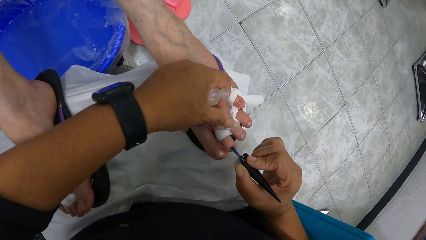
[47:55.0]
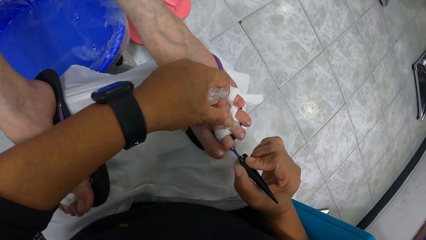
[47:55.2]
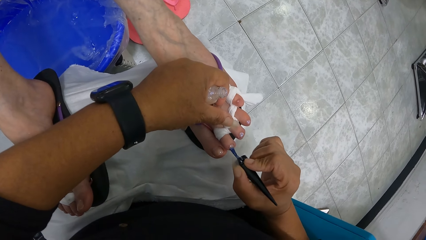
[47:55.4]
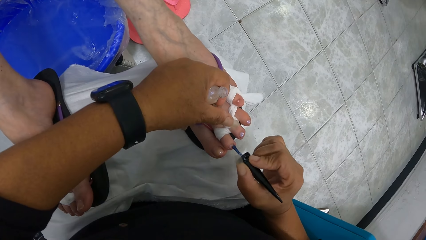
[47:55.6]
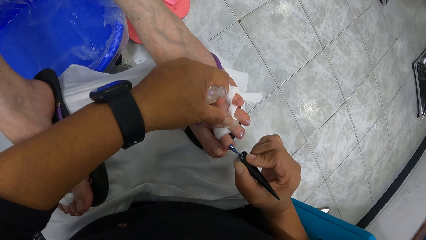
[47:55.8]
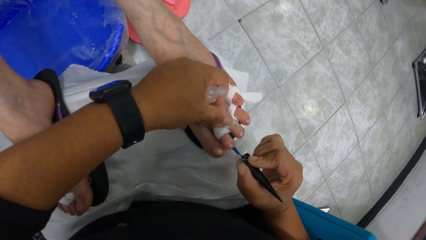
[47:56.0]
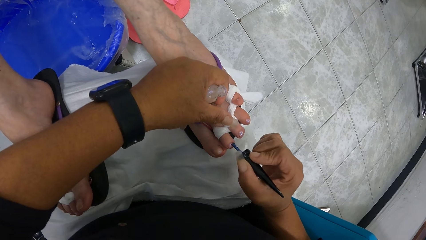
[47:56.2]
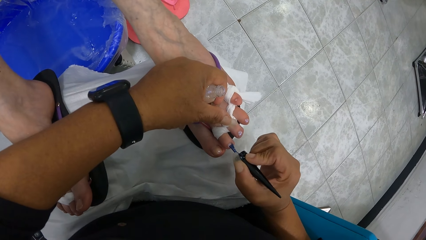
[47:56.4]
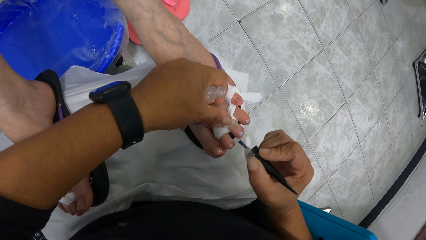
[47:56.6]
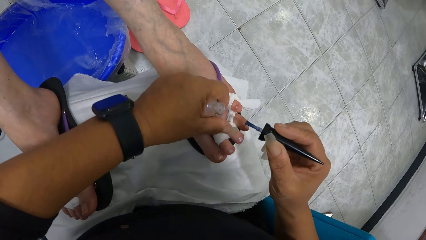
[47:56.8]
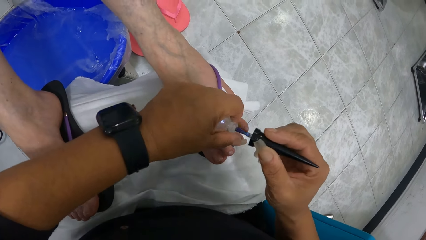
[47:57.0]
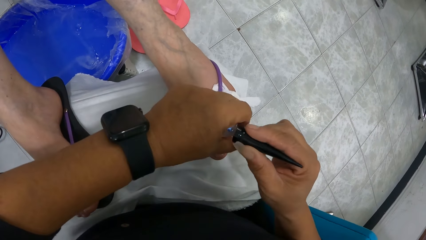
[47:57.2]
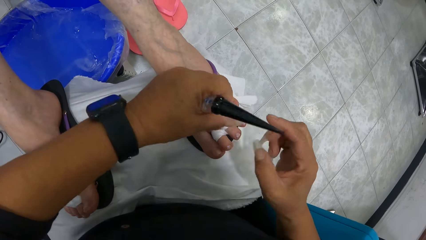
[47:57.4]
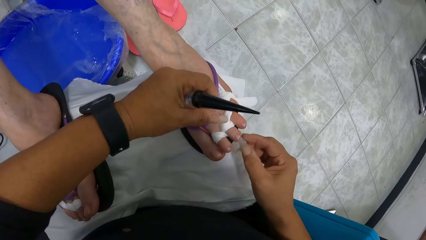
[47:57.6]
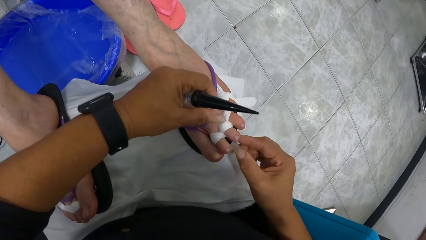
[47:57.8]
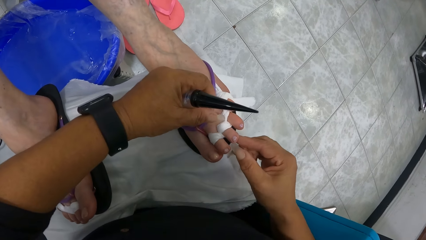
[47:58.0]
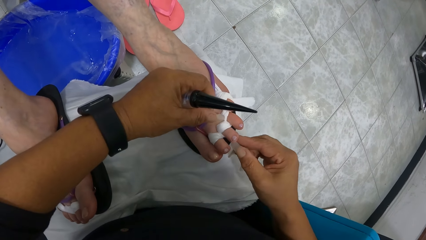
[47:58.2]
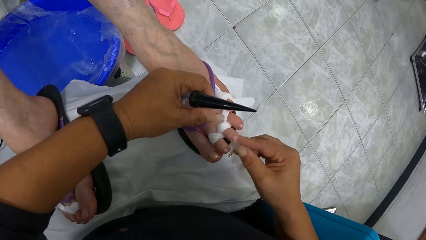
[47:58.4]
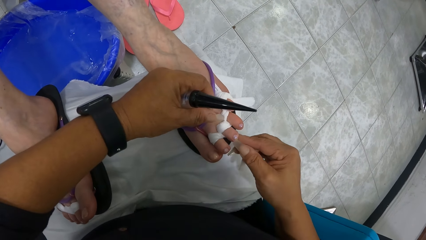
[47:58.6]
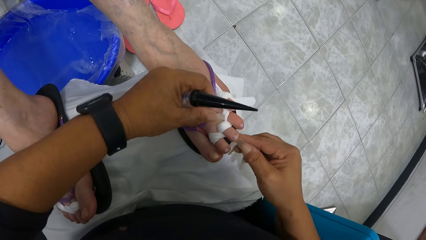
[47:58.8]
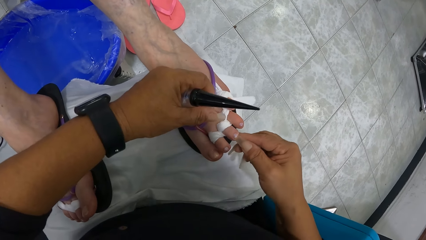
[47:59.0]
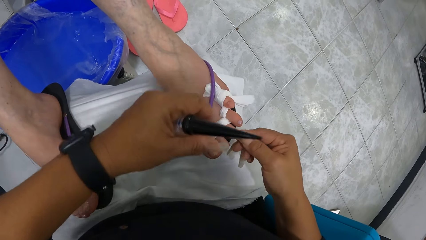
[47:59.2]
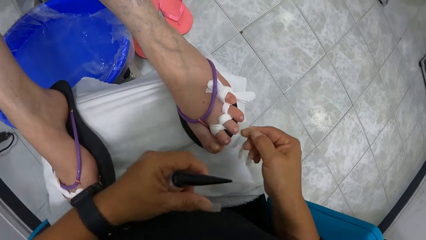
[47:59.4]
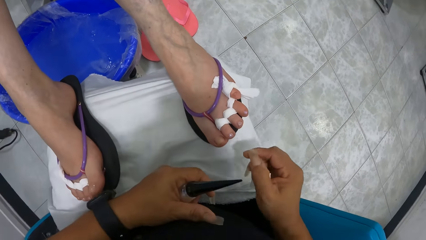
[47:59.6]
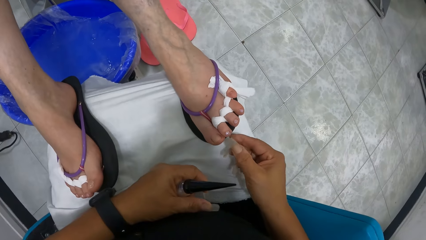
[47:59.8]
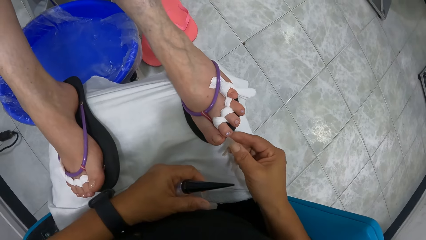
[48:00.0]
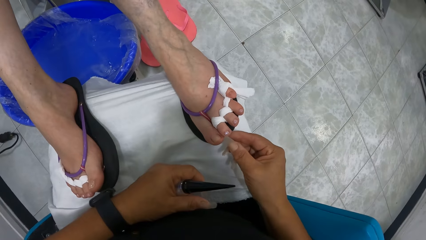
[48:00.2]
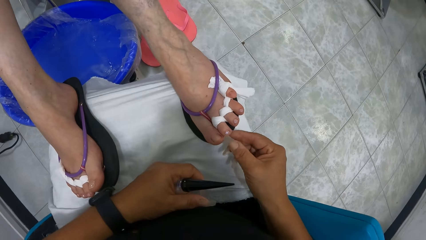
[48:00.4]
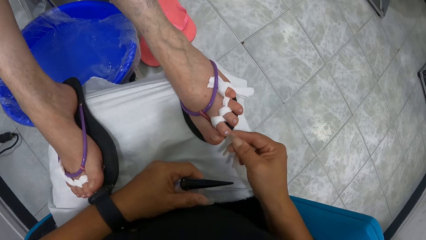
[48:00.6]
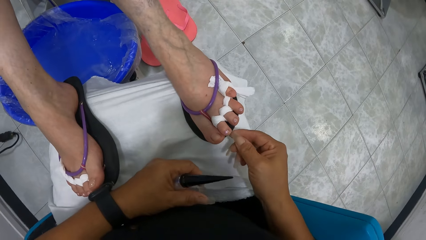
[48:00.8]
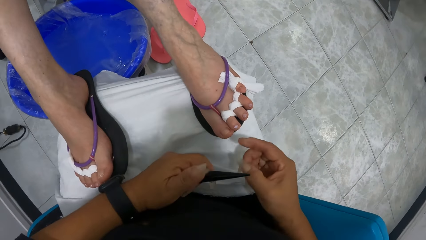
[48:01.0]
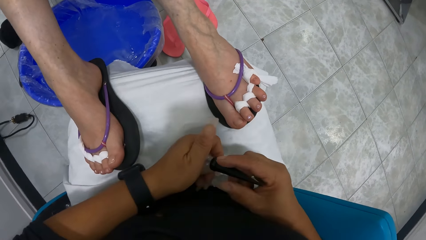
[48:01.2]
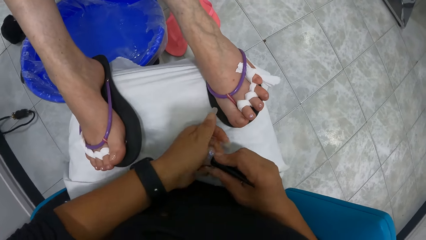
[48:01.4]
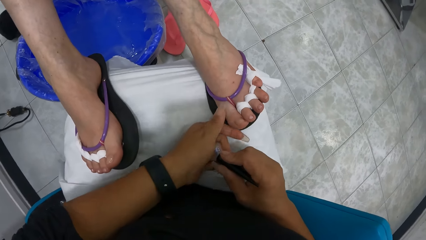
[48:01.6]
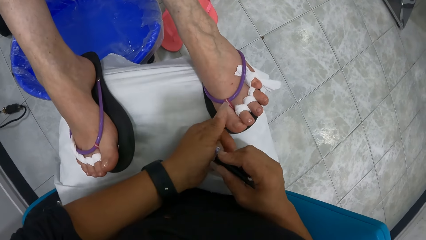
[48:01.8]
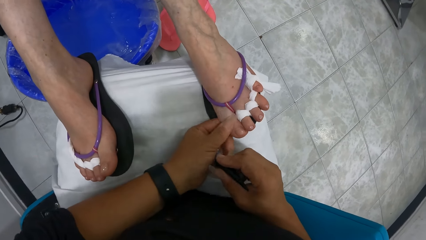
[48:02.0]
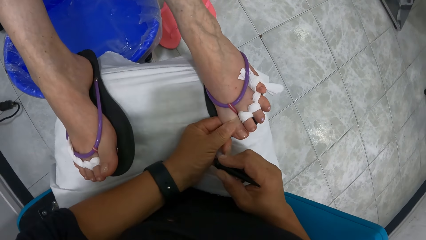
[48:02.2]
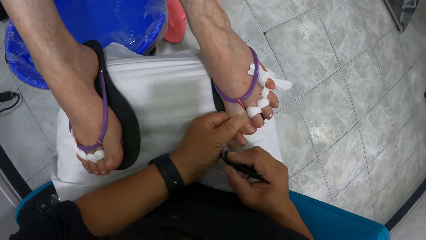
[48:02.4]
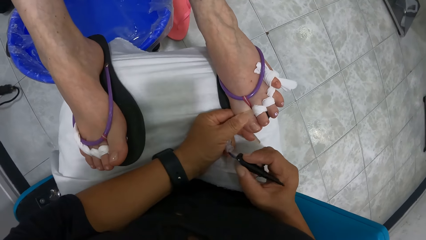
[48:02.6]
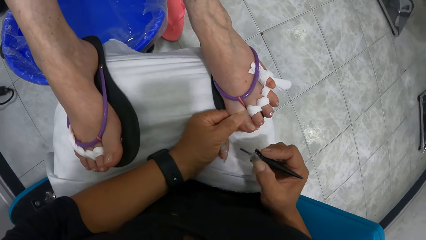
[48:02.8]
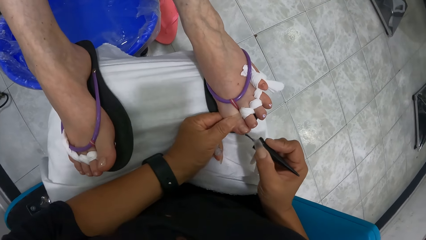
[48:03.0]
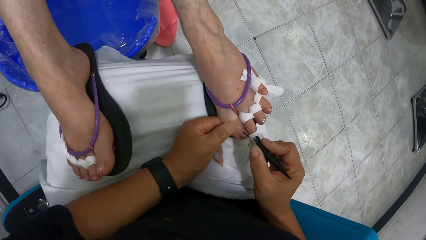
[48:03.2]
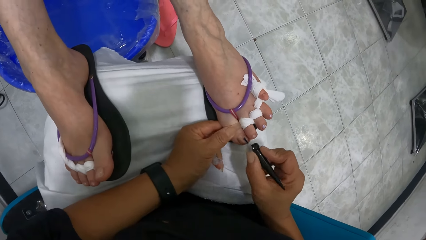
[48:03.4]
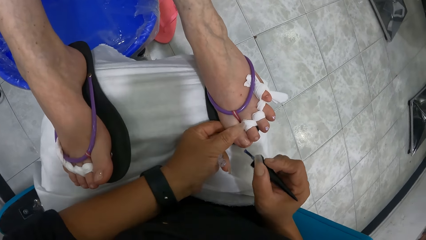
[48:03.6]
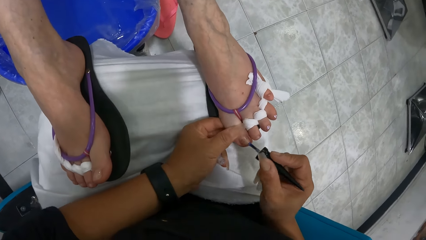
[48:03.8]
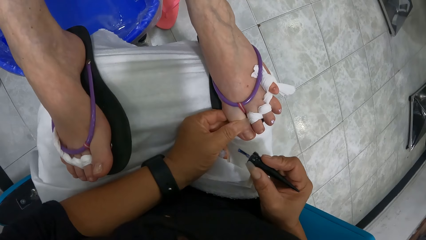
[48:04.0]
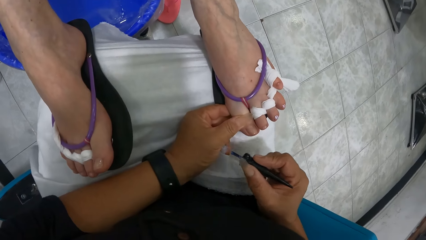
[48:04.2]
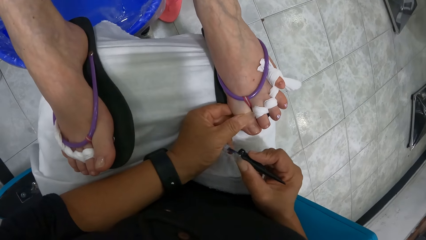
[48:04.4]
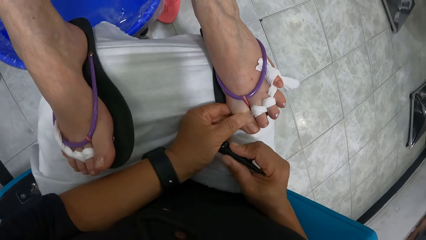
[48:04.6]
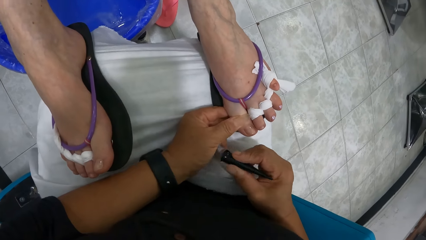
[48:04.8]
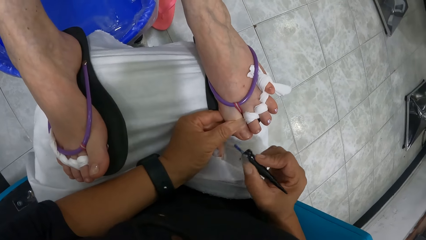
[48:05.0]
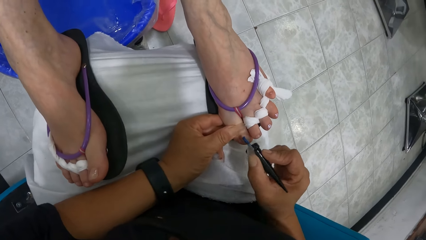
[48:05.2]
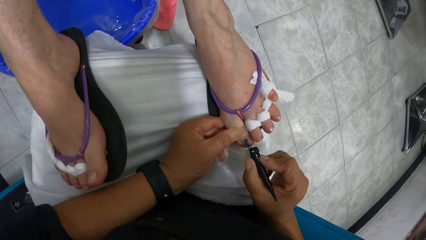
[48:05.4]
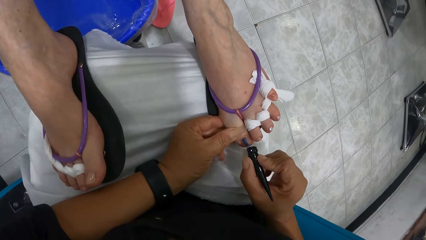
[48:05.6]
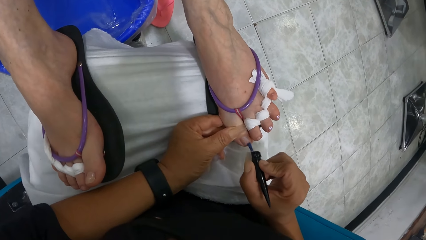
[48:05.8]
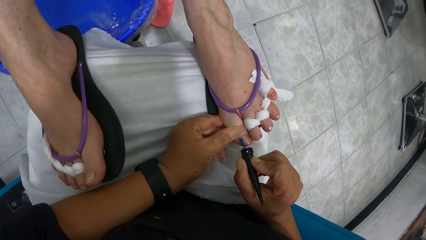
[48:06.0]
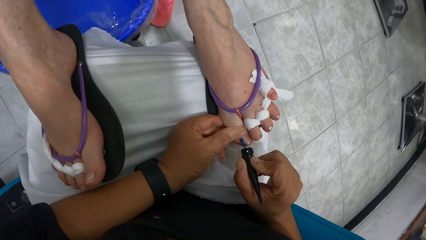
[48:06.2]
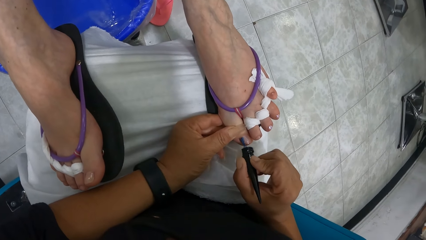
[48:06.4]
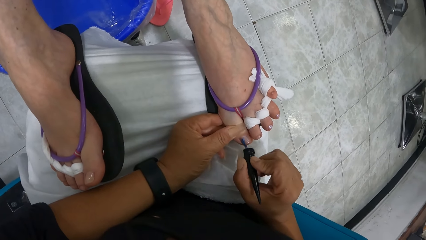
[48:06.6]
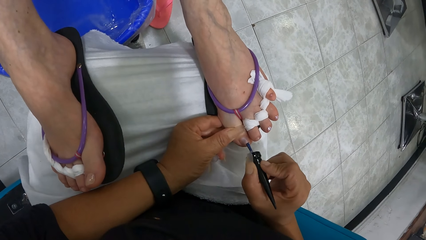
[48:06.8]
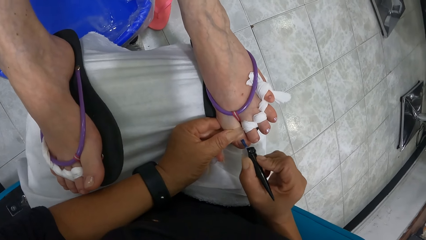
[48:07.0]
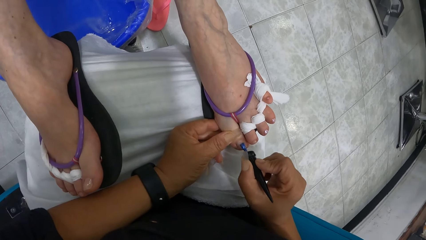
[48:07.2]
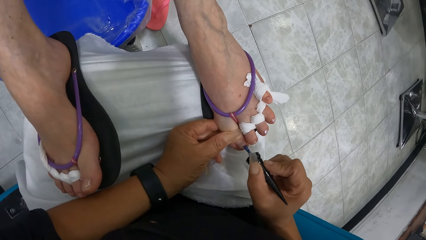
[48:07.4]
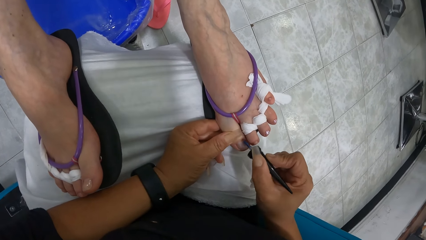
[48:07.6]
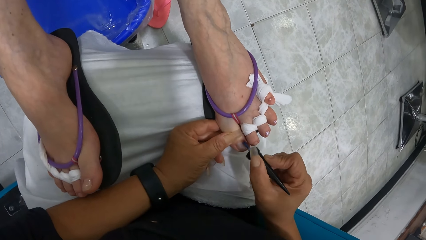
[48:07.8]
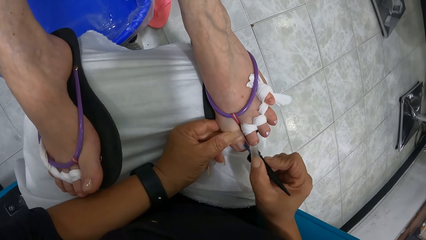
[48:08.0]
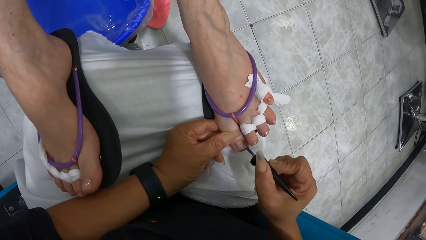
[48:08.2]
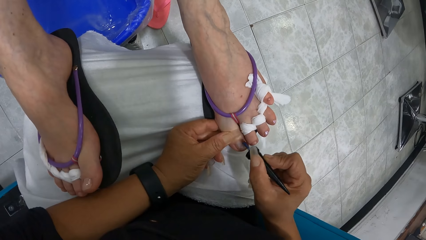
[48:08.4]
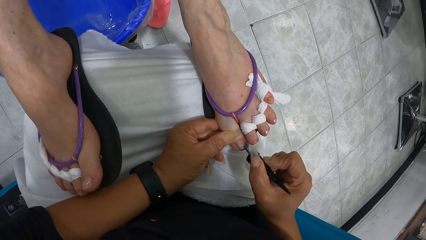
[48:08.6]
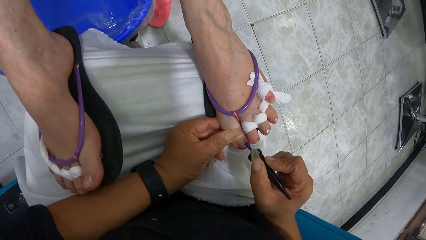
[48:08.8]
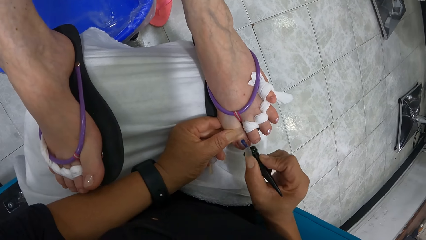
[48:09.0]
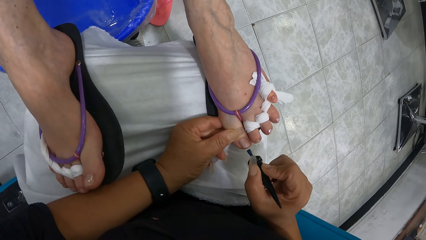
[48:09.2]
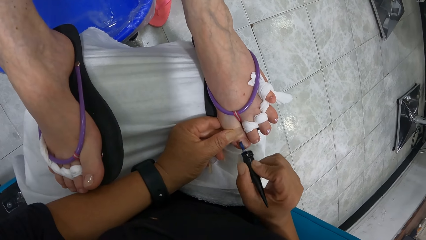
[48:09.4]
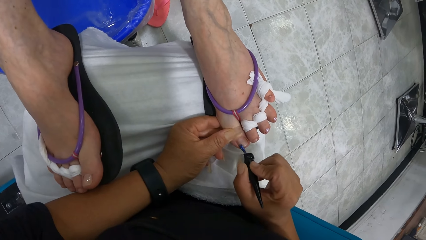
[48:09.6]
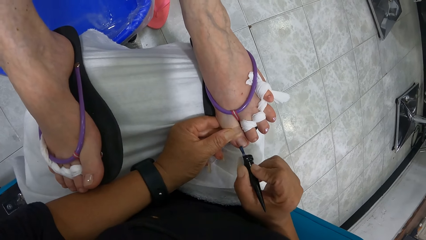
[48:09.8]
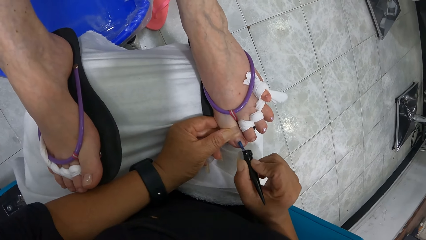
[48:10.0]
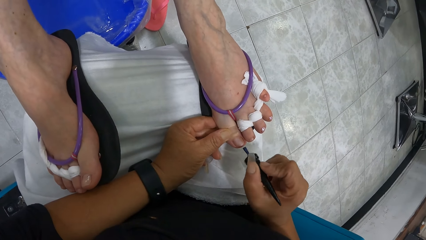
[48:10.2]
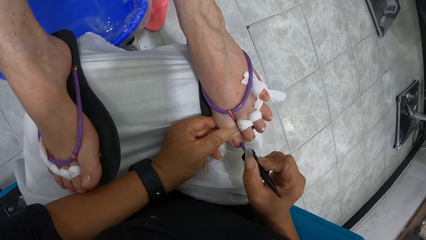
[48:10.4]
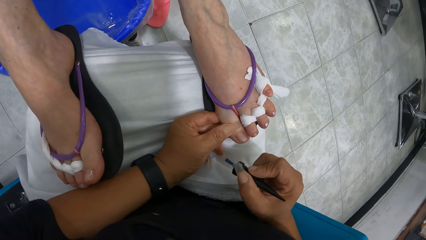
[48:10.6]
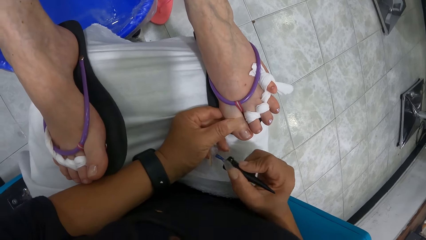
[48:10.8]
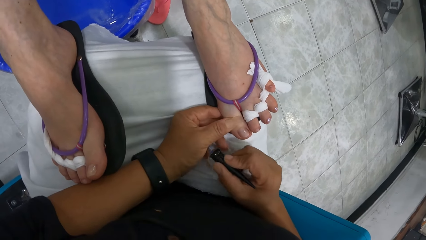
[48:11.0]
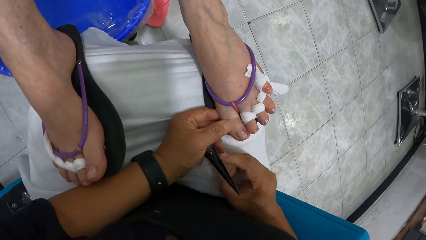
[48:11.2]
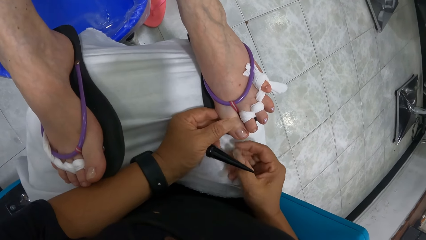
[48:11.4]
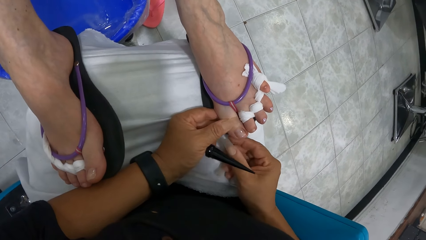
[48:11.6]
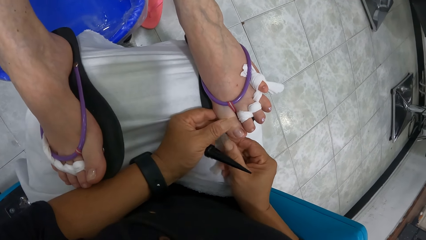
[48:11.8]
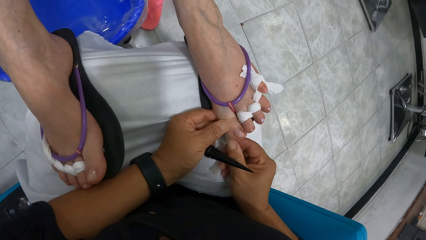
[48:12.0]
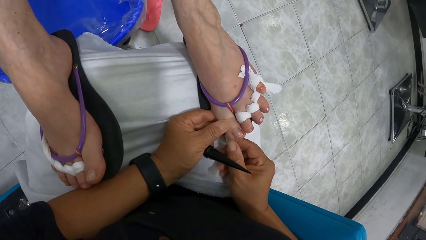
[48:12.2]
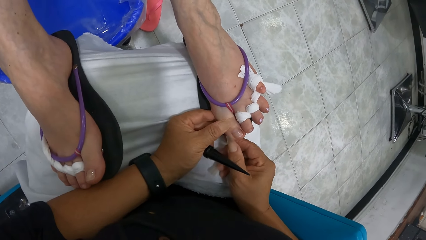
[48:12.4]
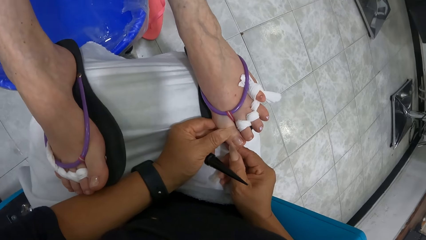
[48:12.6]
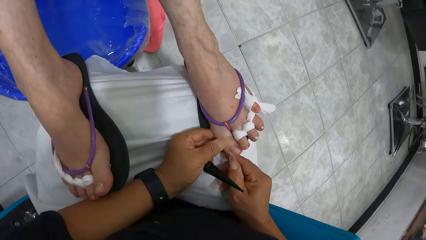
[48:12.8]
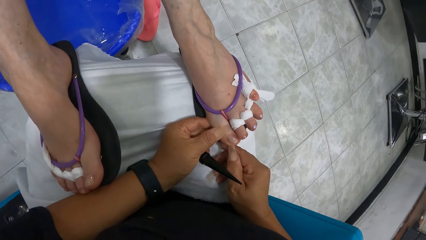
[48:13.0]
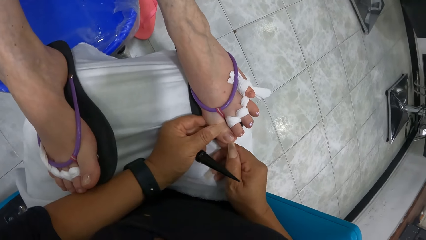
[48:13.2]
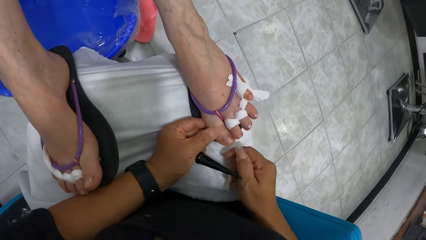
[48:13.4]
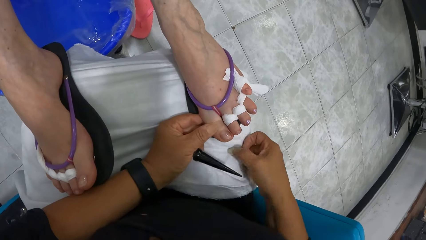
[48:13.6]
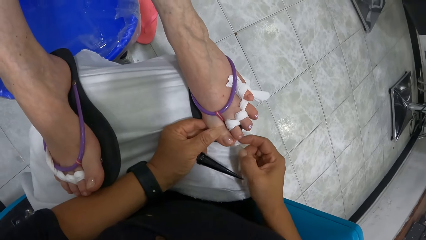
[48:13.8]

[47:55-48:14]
The camera wearer dips the nail polish brush in her right hand into the bottle of nail polish in her left hand. She touches the nails of the woman. She cleans the woman's left toes with her right hand. She places her left hand on the woman's left toe. She takes the nail polish brush from the bottle of nail polish in her left hand with her right hand. She paints the woman's left toe with the nail polish brush in her right hand. She dips the nail polish brush in her right hand into the bottle of nail polish in her left hand. She paints the woman's left toe with the nail polish brush in her right hand. She dips the nail polish brush in her right hand into the bottle of nail polish in her left hand. She touches the nails of the woman. She cleans the woman's left toes with her right hand.
